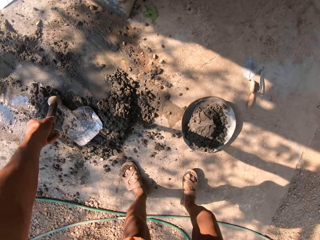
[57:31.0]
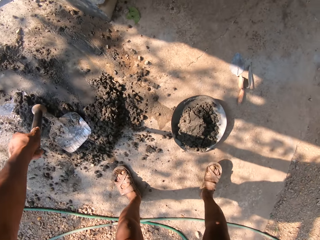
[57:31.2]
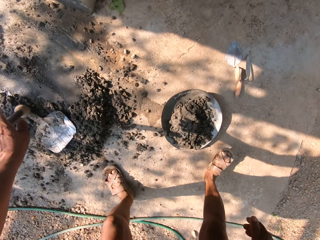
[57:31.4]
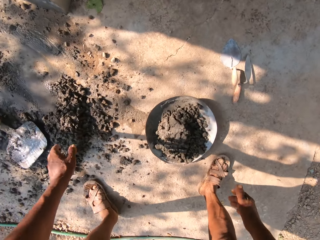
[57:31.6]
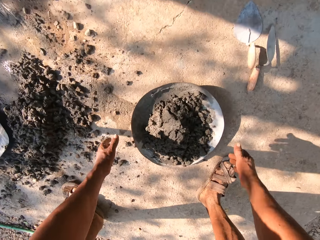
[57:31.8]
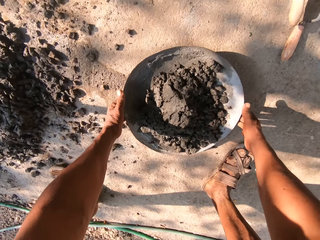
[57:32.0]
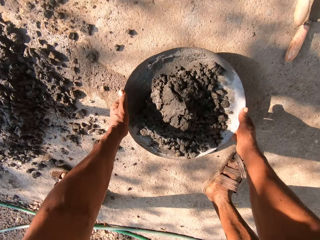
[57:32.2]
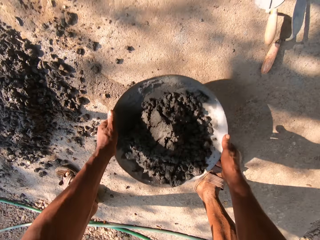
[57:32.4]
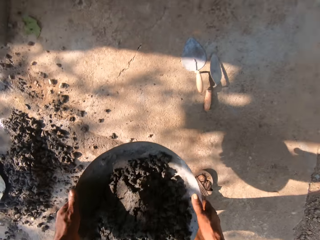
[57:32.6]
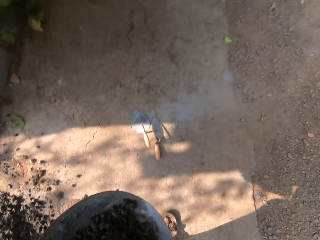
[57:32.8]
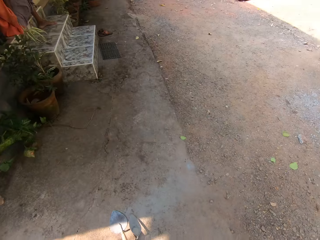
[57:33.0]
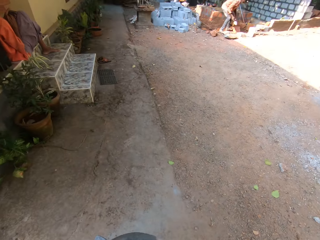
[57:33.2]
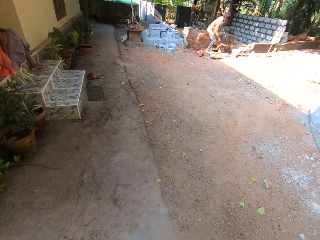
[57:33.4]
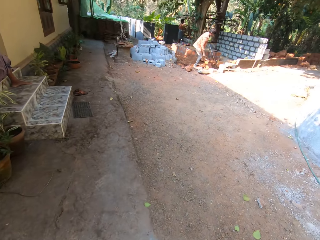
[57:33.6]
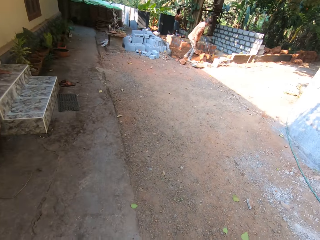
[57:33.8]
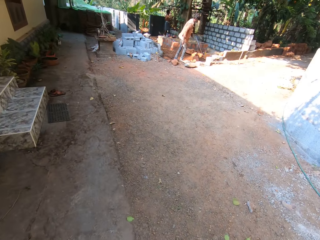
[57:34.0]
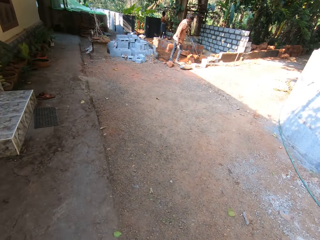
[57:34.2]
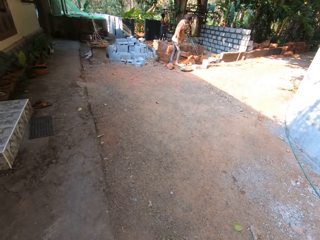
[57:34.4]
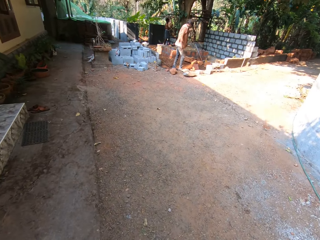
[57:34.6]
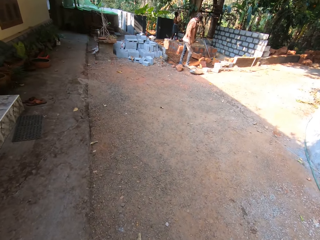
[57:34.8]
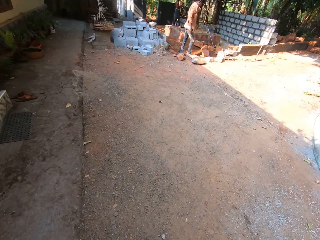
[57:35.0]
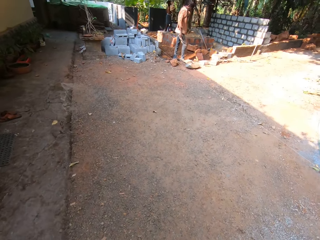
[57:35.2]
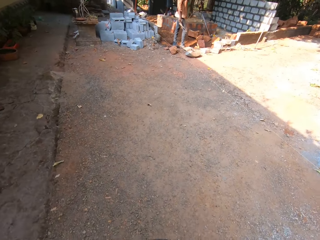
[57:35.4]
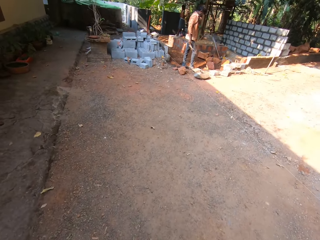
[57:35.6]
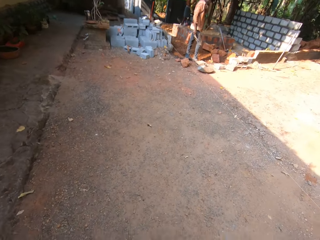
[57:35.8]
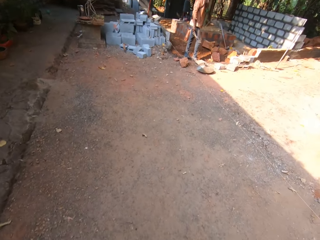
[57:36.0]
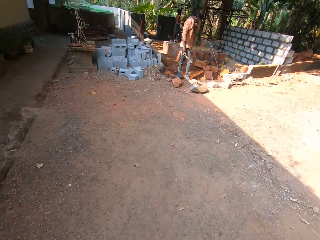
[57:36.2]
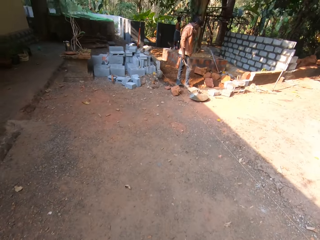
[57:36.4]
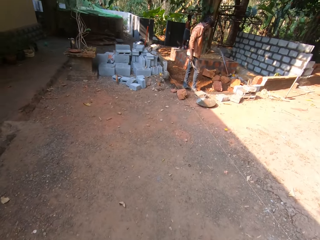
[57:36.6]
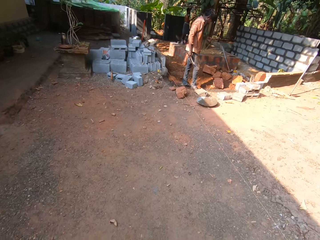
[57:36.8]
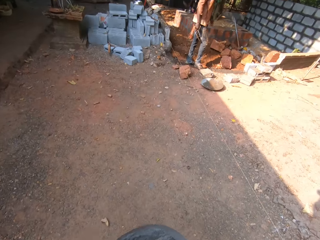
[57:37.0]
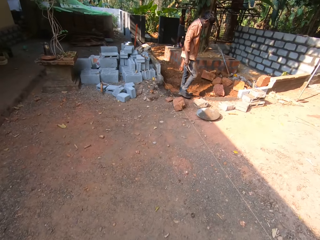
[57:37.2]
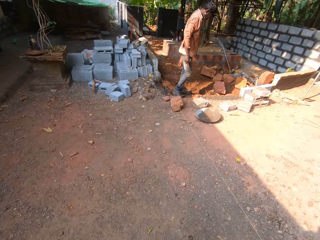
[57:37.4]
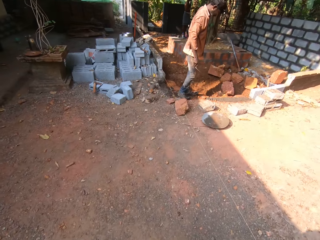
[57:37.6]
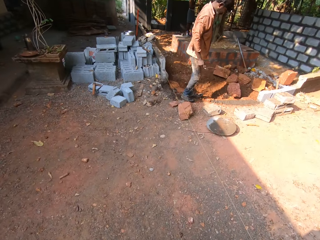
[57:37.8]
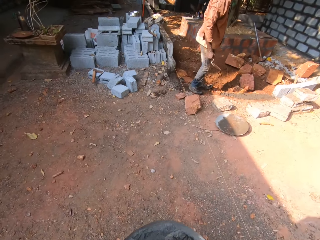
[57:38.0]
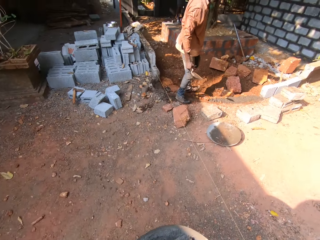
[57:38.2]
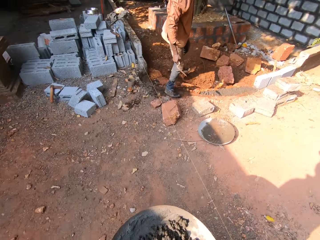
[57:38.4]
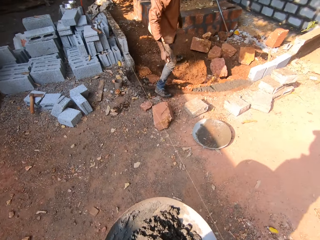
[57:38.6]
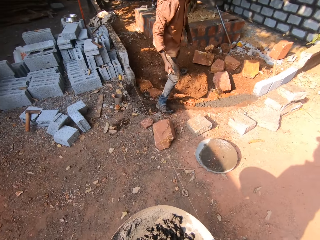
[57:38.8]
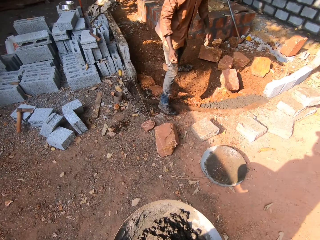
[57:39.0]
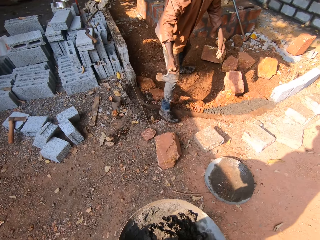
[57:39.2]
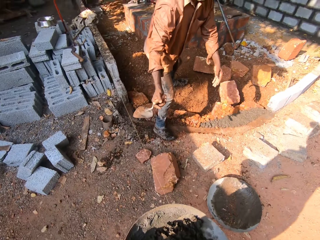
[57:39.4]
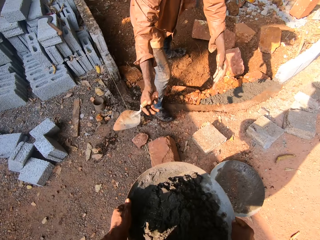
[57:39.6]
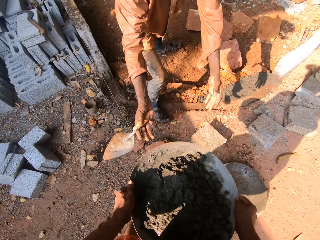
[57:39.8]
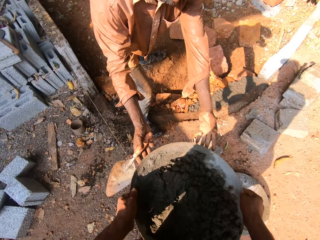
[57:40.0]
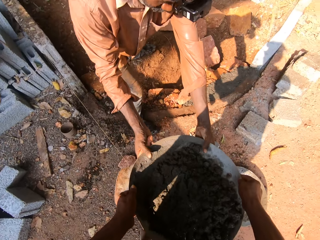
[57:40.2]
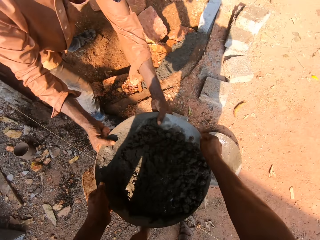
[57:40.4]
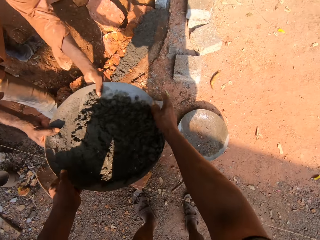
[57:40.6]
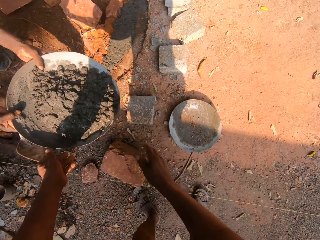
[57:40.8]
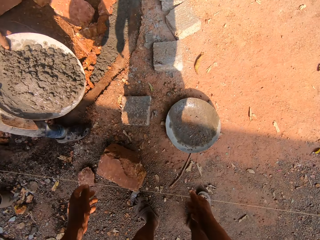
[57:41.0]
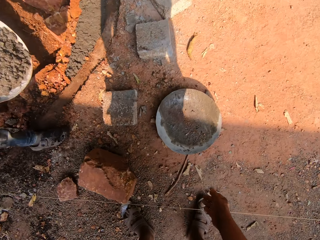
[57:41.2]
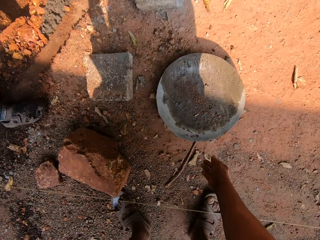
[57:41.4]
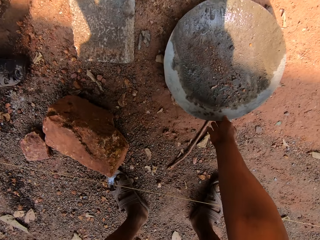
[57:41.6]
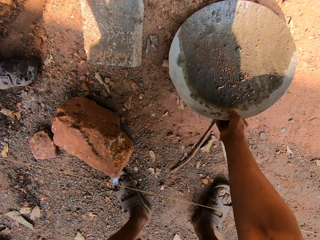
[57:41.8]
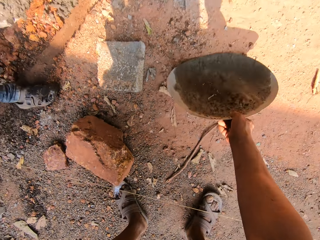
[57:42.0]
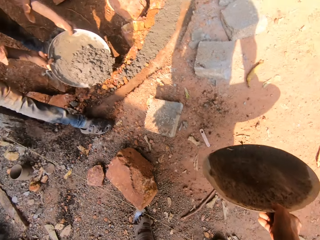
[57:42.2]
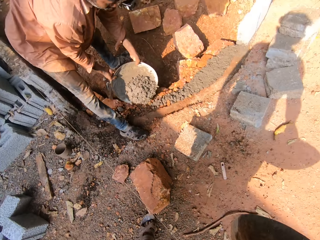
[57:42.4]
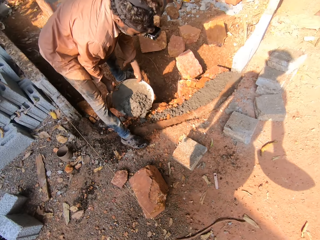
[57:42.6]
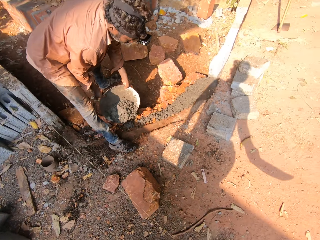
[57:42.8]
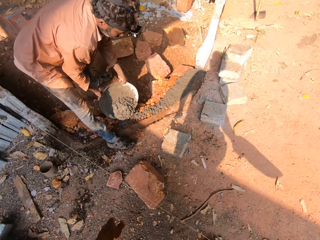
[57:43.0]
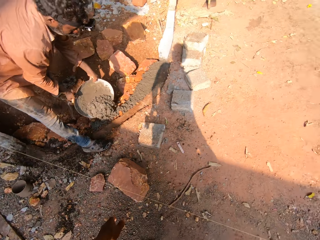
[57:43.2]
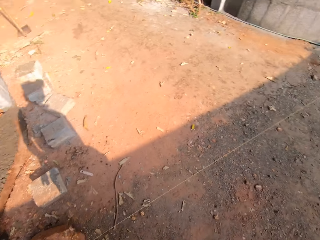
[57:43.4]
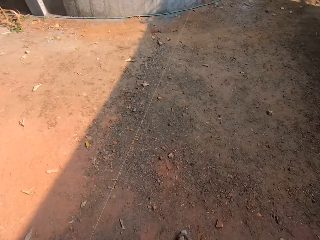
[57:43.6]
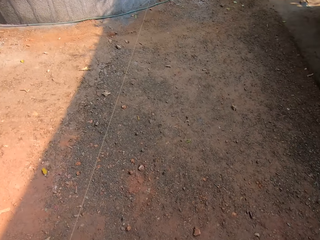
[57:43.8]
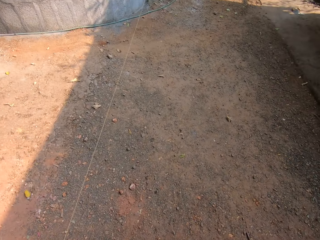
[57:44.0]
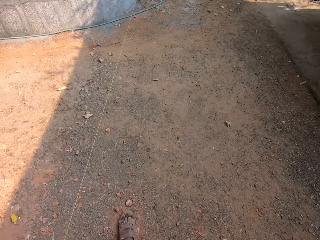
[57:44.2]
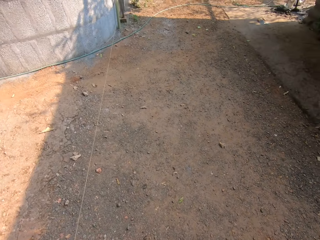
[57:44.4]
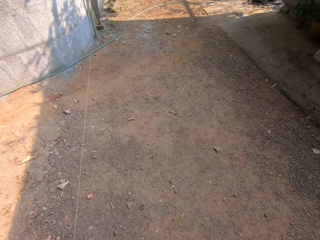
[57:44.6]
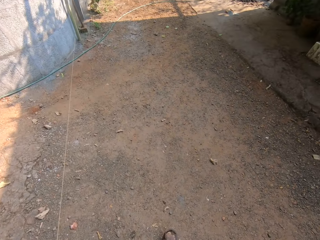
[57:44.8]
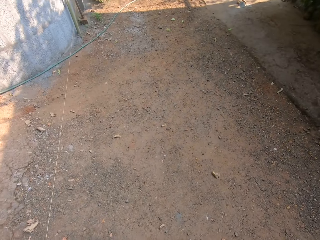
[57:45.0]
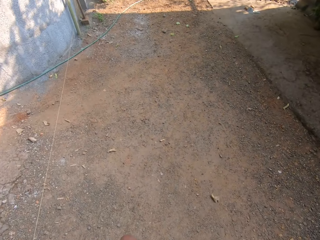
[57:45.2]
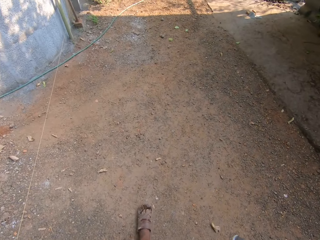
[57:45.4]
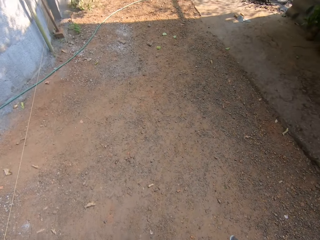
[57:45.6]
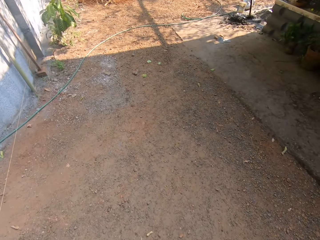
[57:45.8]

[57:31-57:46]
The camera wearer drops the hoe on the mixed sand with his left hand. He picks up the head pan with both hands. He carries the plate with both hands. He hands over the head pan to a man with both hands. He picks up the head pan with his right hand.

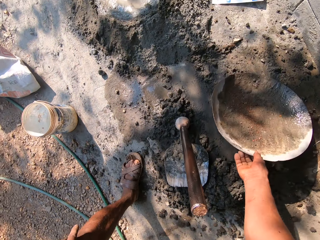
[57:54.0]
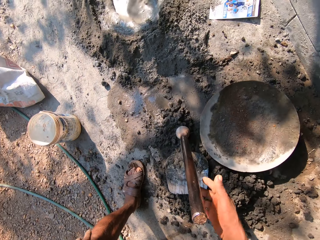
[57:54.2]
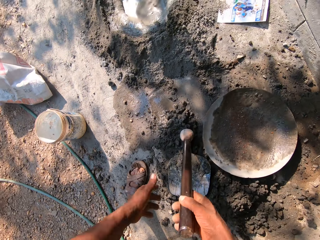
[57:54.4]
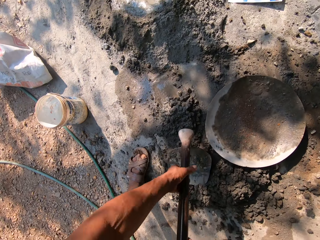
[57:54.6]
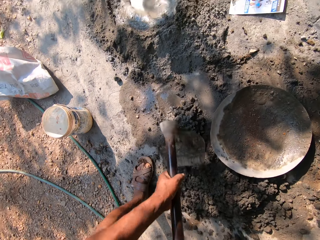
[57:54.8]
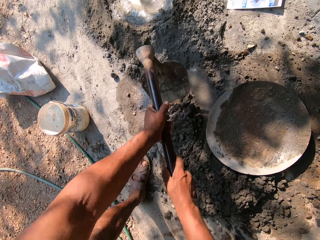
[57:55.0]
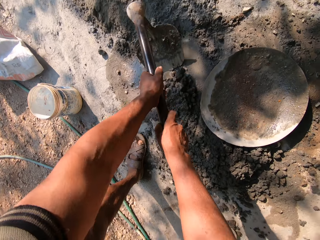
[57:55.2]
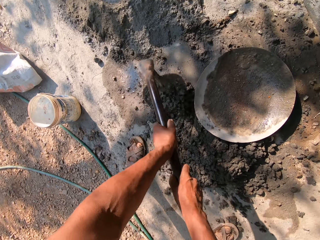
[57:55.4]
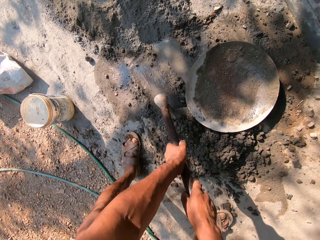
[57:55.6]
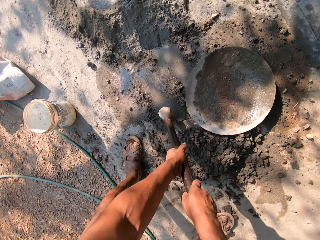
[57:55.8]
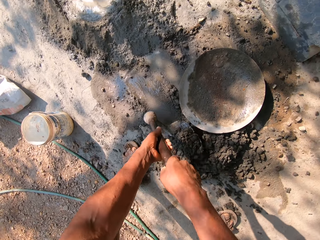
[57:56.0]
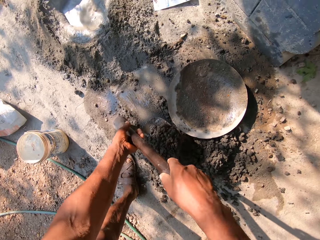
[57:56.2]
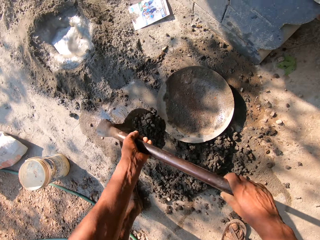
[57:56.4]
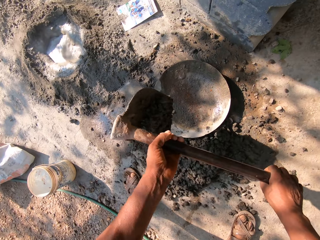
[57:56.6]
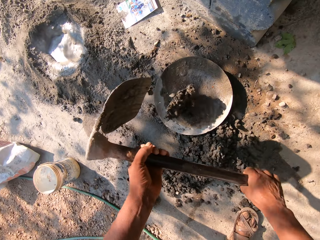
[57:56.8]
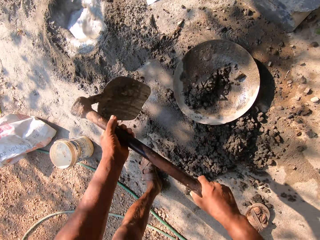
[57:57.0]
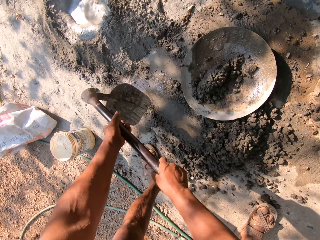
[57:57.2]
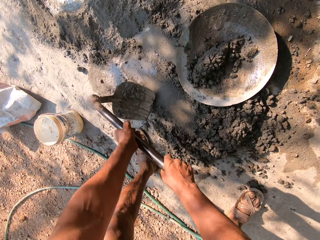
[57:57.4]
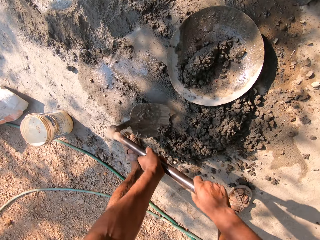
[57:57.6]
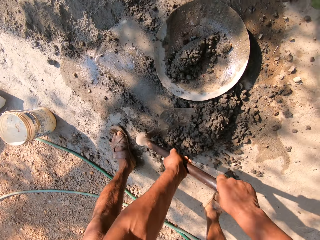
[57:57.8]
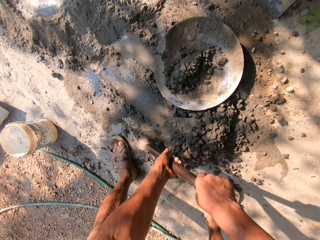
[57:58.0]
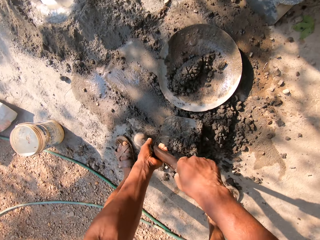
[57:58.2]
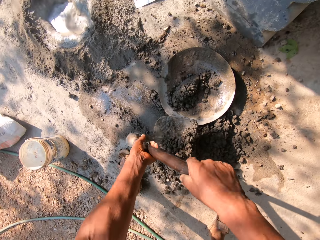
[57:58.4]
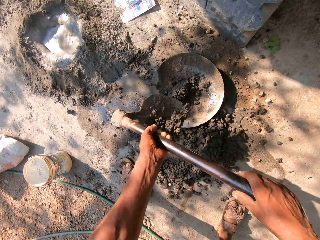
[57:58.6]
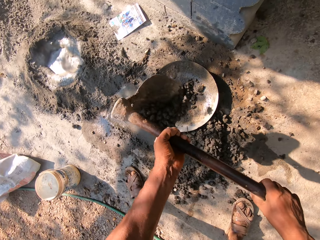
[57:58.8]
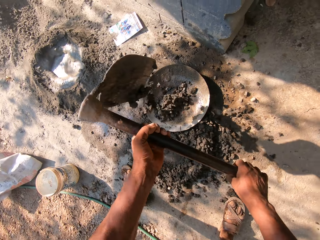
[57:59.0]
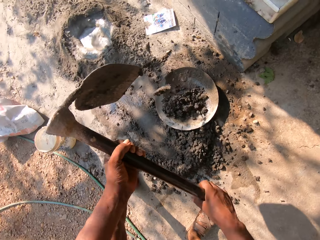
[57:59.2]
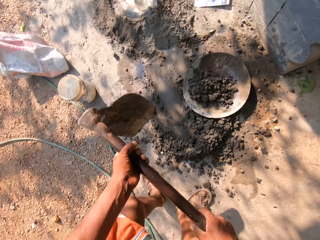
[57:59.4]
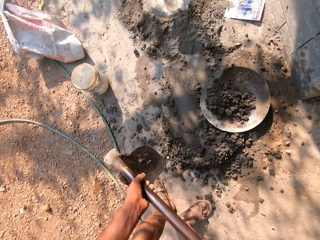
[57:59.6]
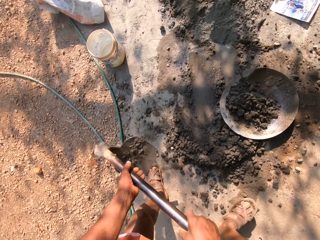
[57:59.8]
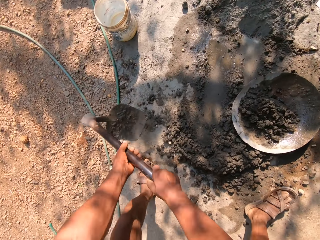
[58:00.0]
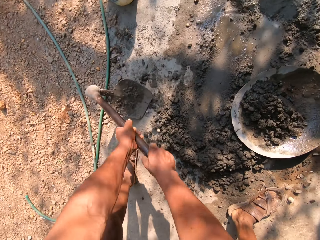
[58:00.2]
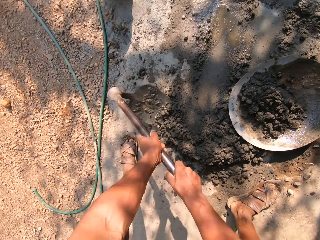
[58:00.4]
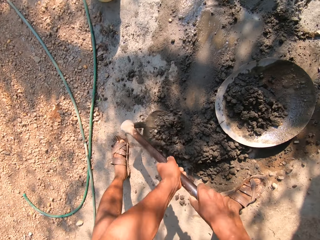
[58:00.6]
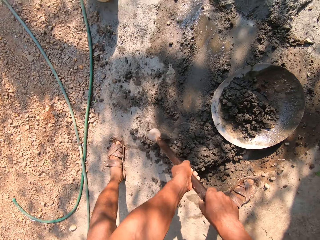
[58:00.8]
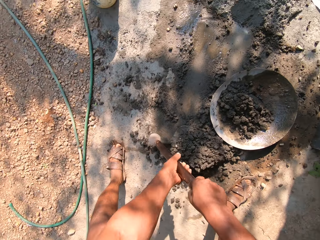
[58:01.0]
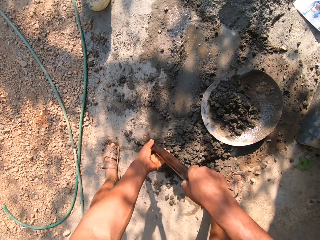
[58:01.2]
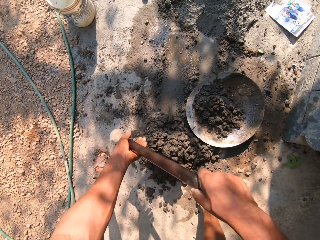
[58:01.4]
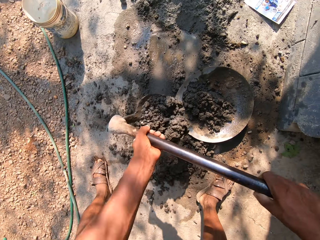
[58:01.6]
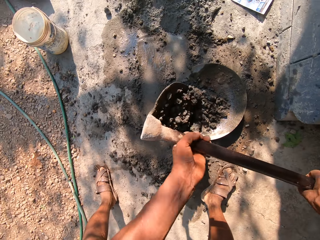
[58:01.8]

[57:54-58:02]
The camera wearer drops the head pan next to the mixed sand with his right hand. He pours the mixed sand into the head pan with a hoe with both hands.
